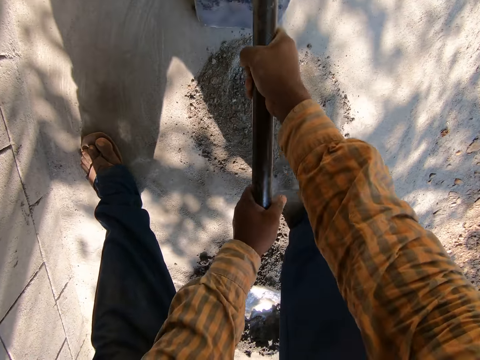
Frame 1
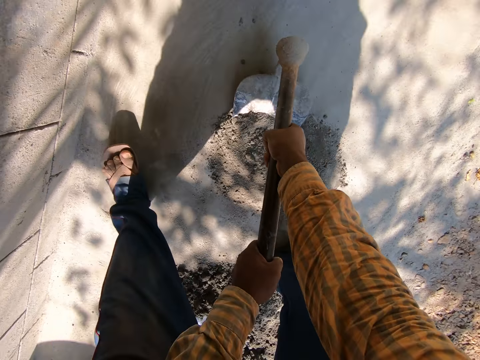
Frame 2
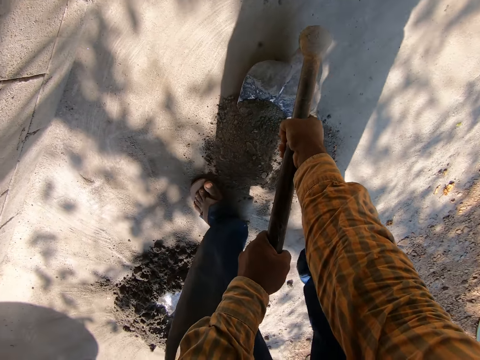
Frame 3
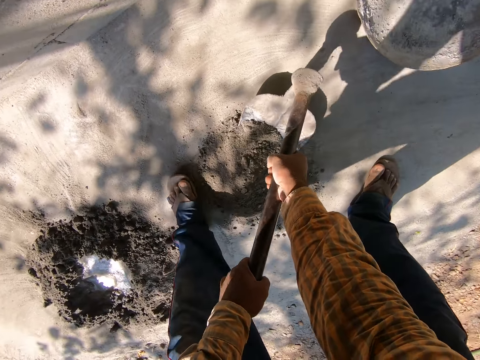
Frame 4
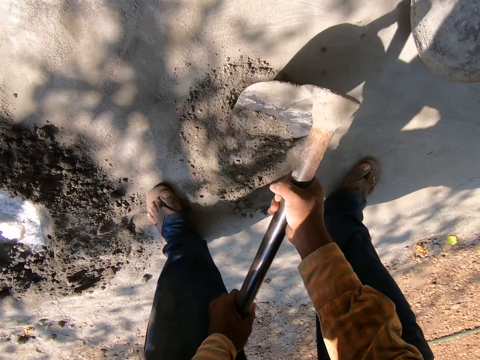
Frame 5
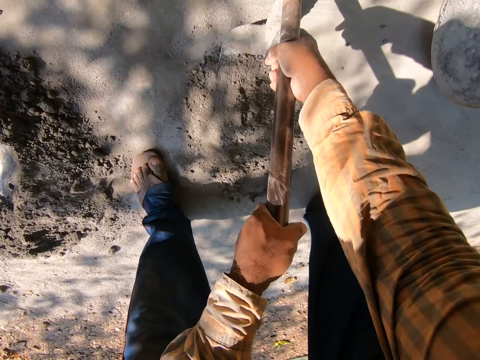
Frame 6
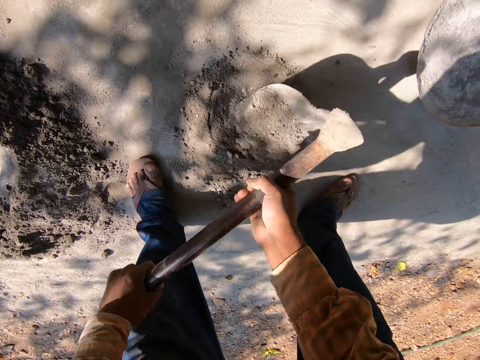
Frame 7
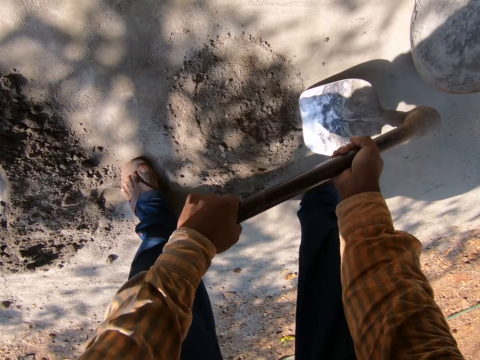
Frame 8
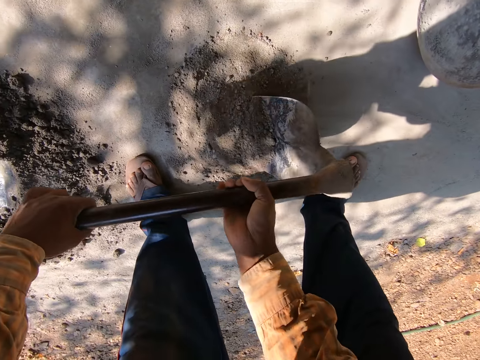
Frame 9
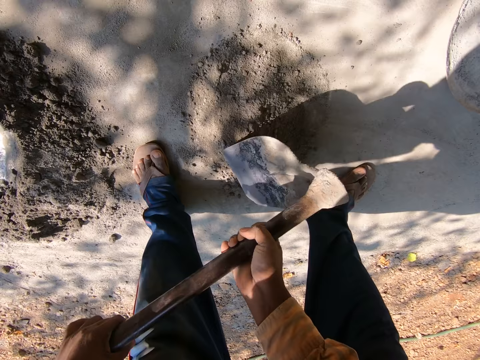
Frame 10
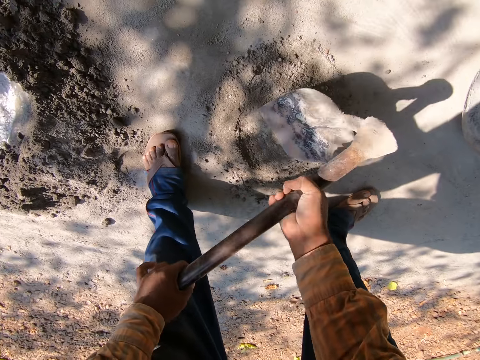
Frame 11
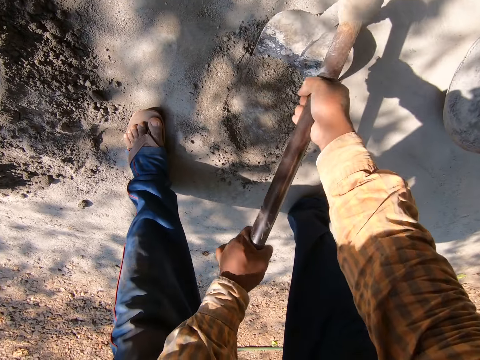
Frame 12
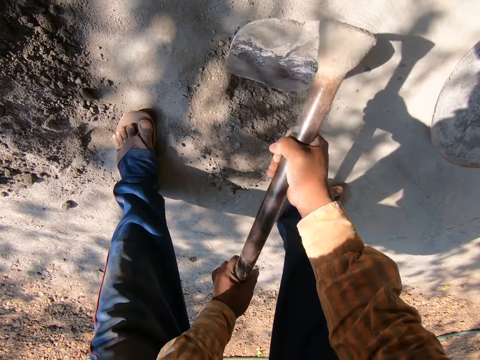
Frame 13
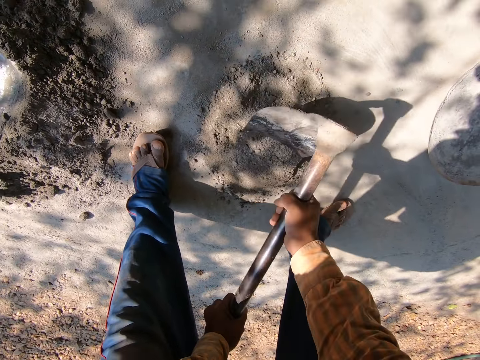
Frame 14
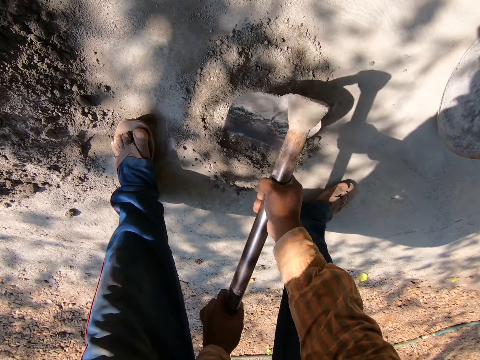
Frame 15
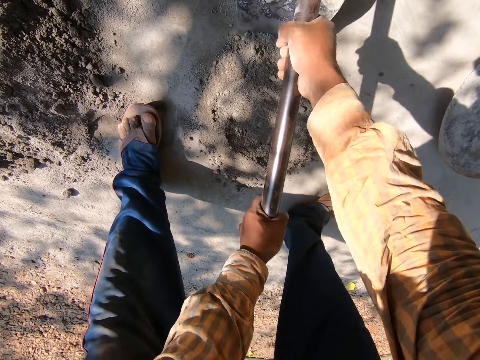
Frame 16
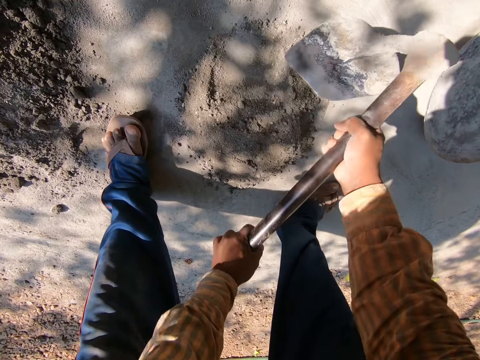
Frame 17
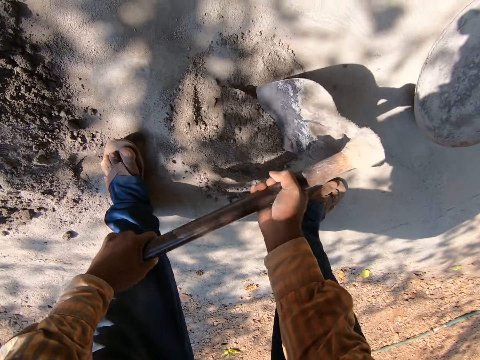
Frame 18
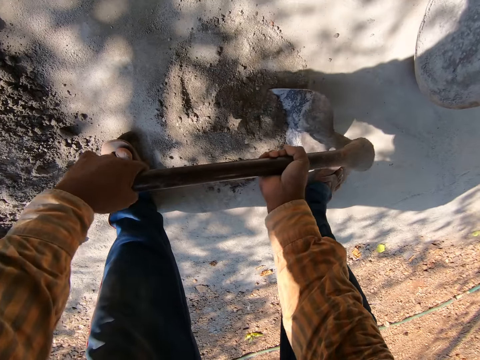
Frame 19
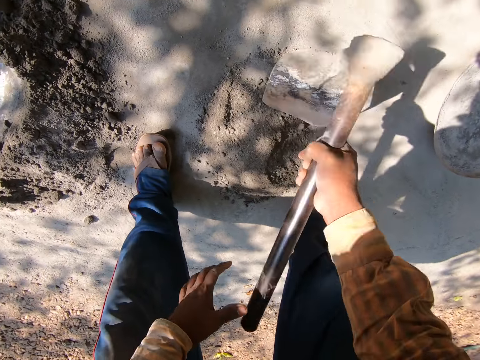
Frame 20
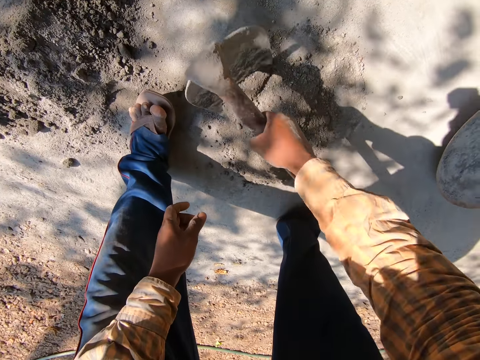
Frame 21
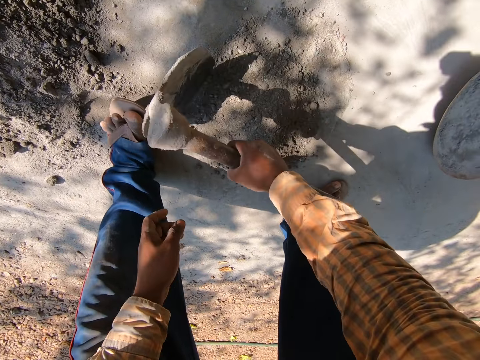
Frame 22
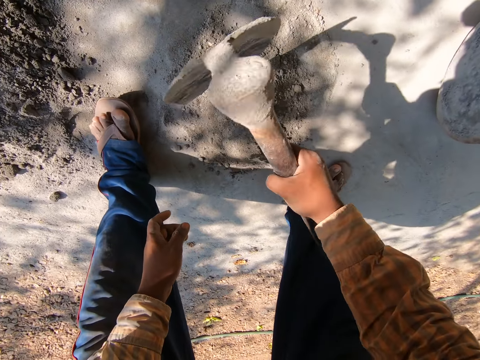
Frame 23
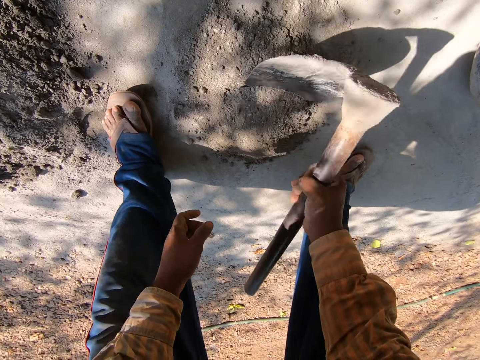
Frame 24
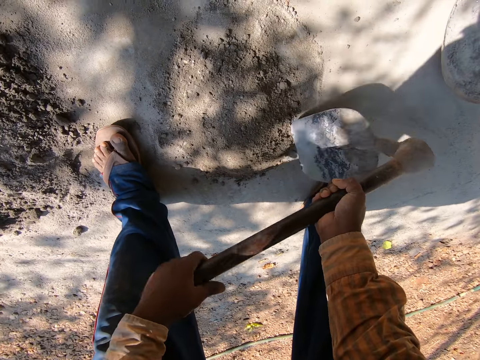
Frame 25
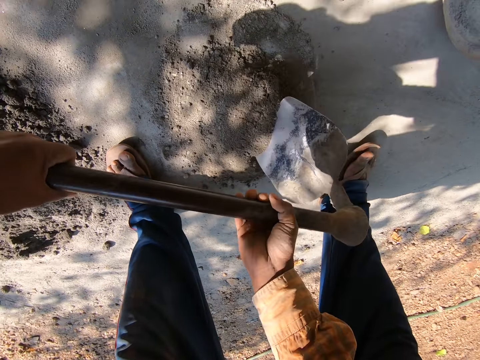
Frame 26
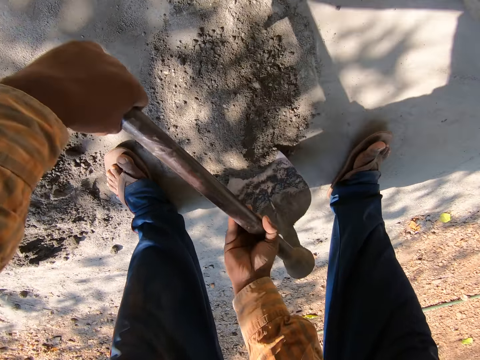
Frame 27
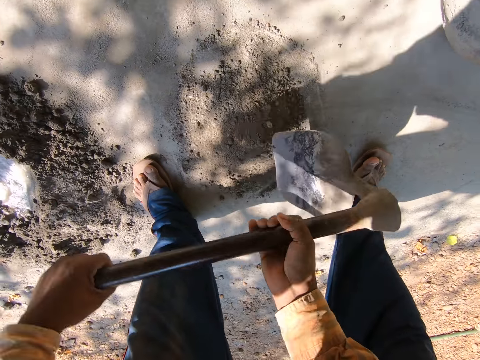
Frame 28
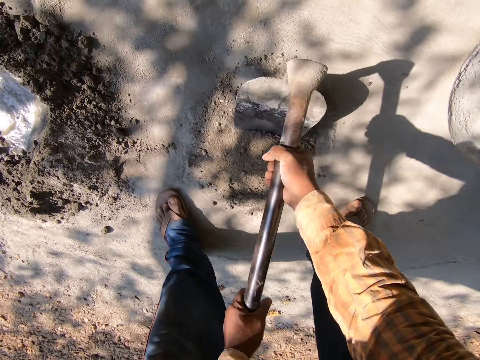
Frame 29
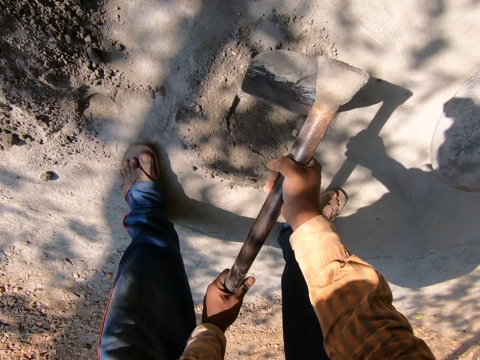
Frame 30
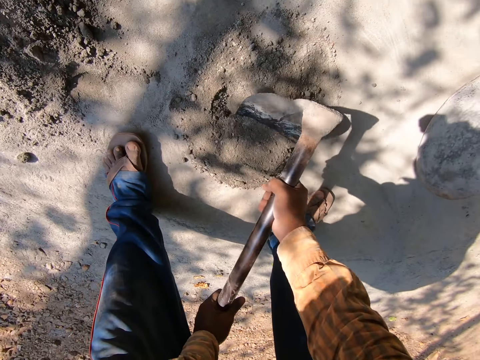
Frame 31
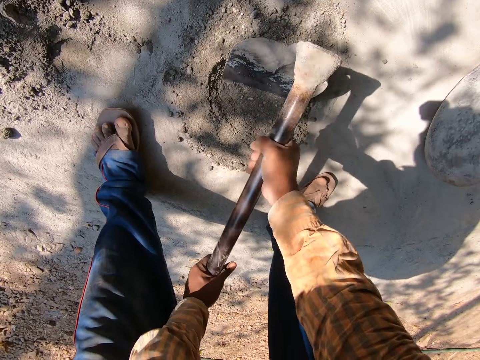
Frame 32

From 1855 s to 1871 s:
The camera wearer holds the hoe with his right hand. He holds the hoe with both hands.

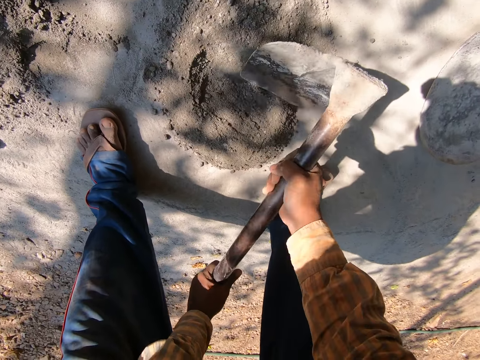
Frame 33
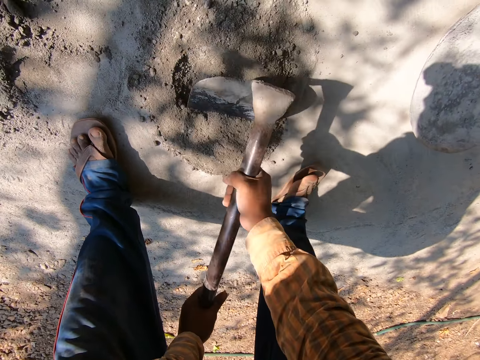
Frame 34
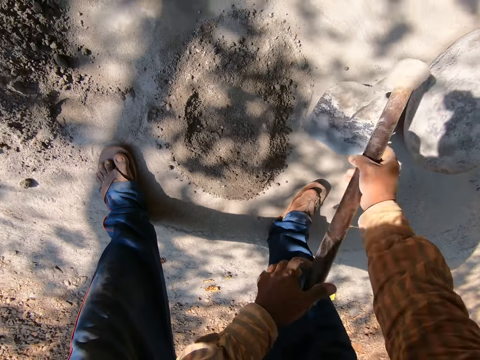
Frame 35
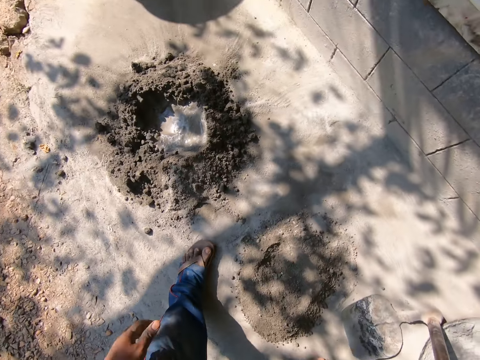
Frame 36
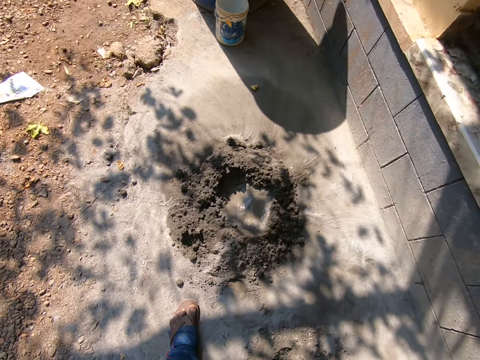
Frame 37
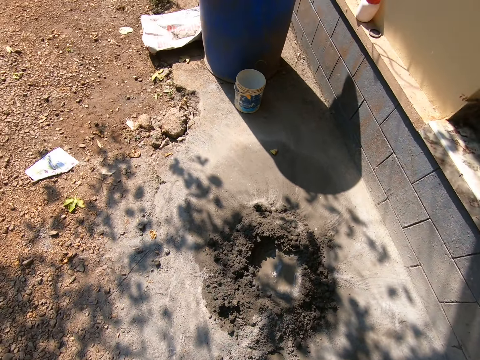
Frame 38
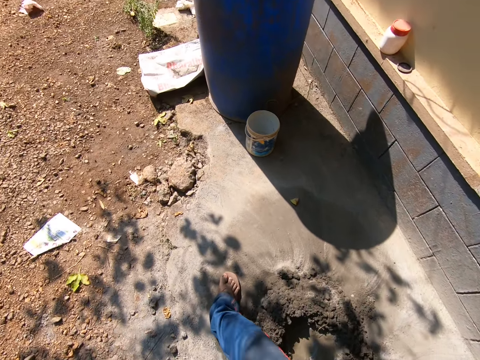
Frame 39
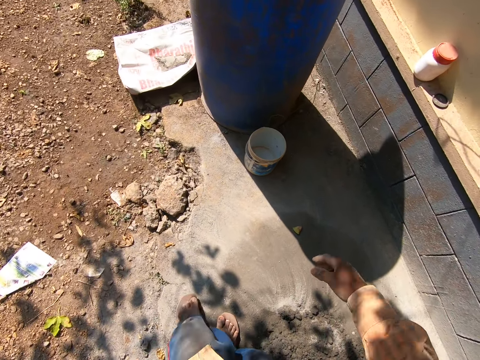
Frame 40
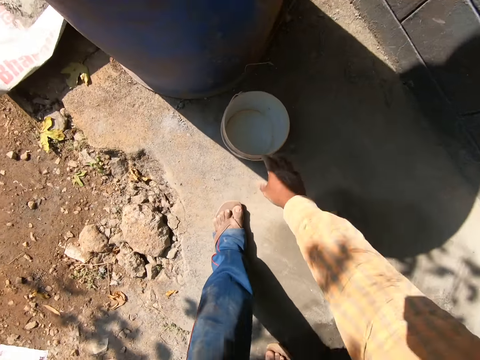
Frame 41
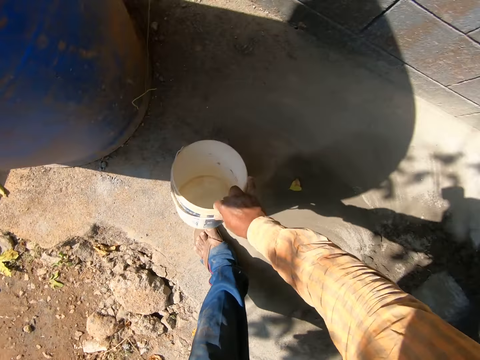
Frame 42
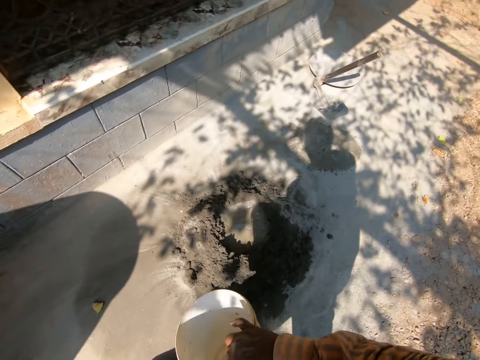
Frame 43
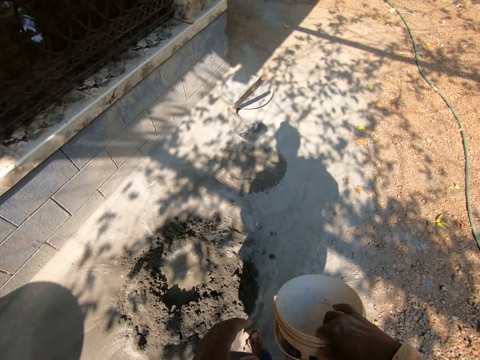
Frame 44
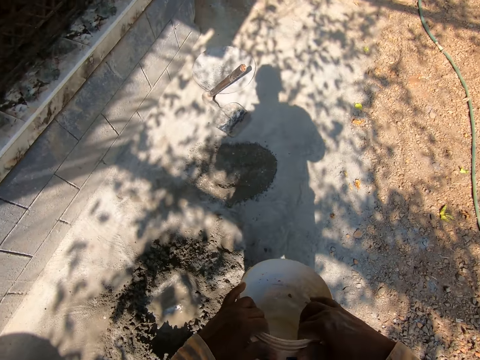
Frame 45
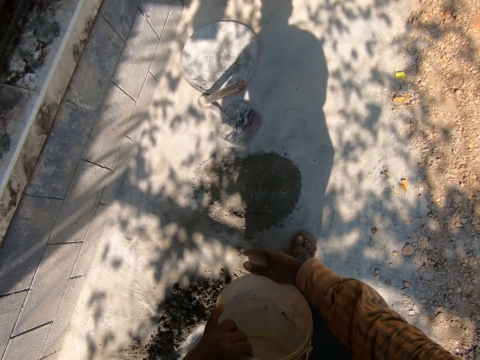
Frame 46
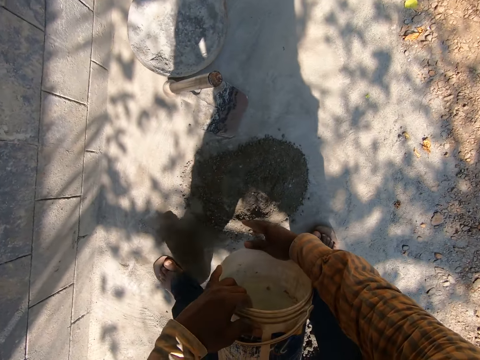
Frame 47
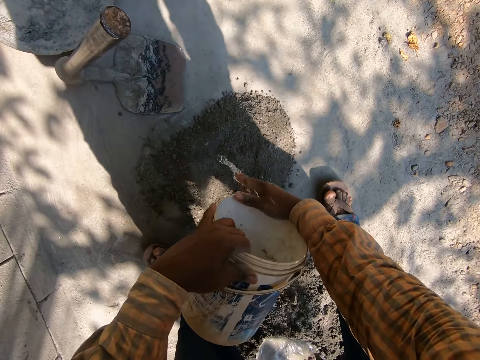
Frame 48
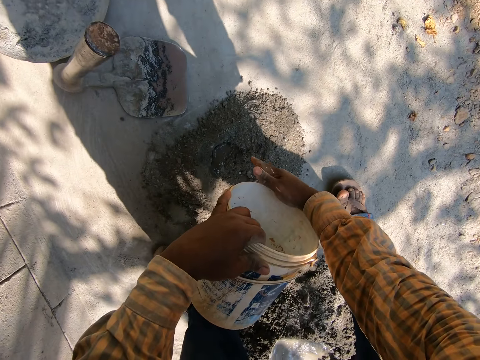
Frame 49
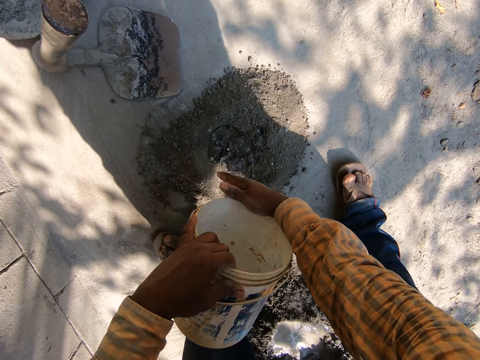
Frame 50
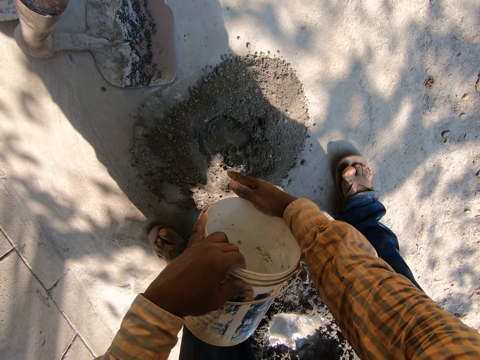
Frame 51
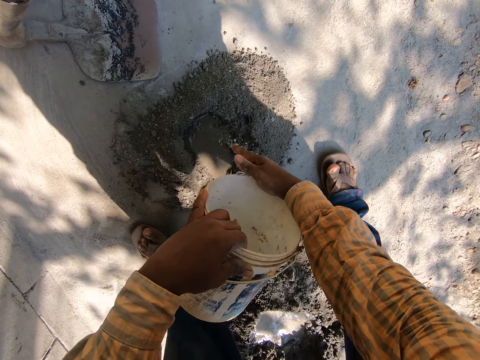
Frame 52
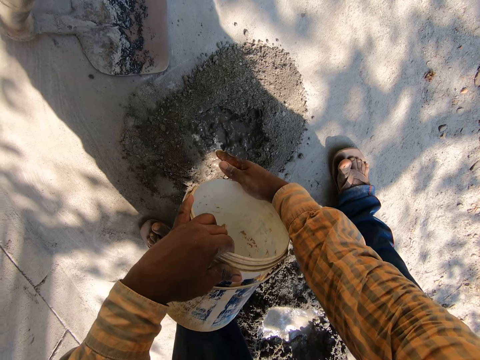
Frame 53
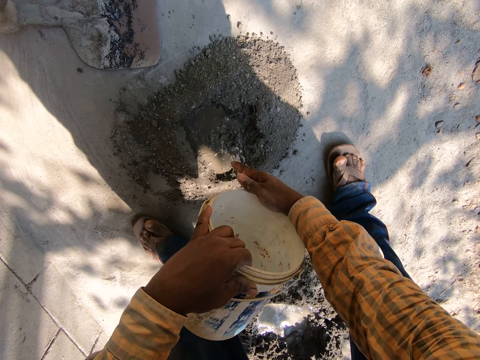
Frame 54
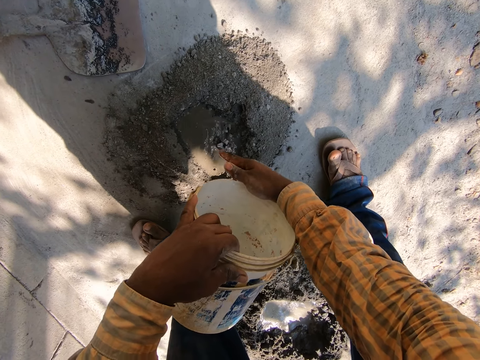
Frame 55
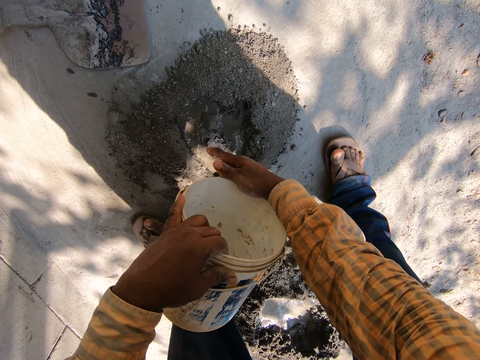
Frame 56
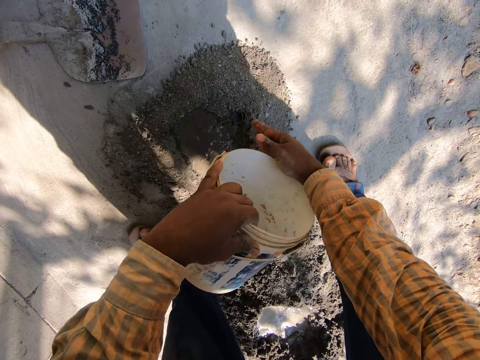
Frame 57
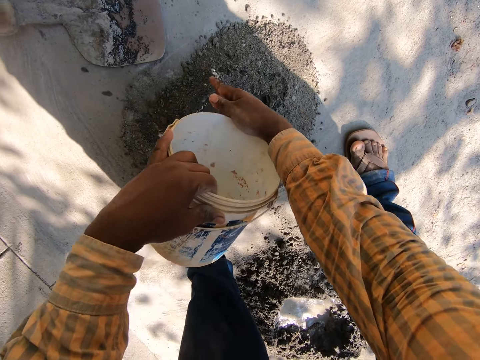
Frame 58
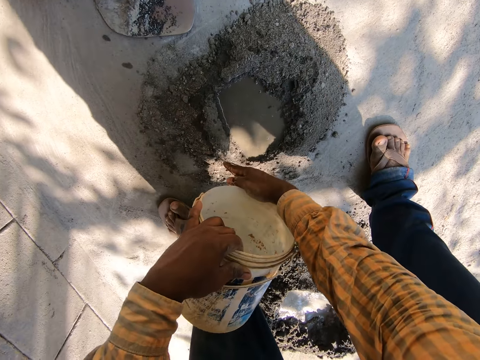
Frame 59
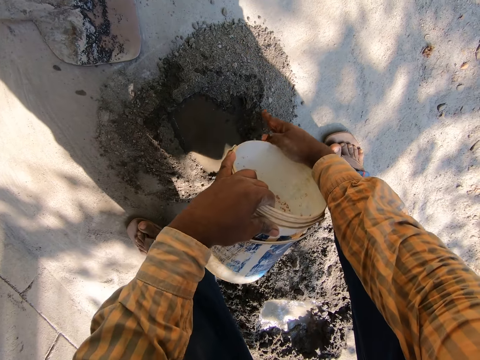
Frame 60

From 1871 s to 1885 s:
The camera wearer drops the hoe on the ground with his right hand. He picks up a paint bucket from the ground with his right hand. He pours water from the paint bucket to the cement with both hands.
